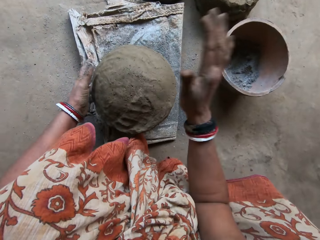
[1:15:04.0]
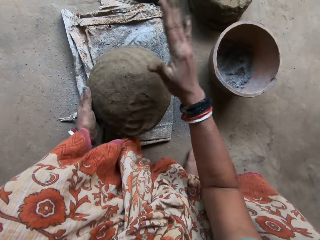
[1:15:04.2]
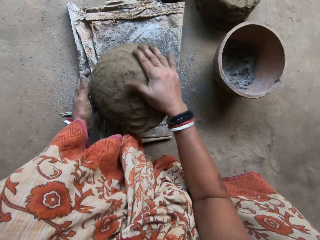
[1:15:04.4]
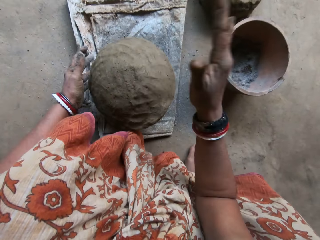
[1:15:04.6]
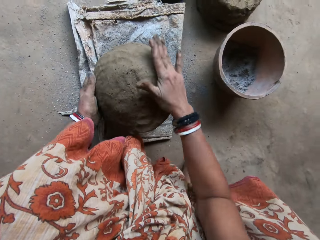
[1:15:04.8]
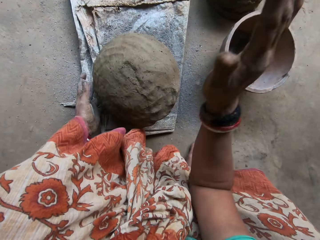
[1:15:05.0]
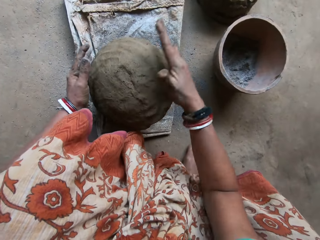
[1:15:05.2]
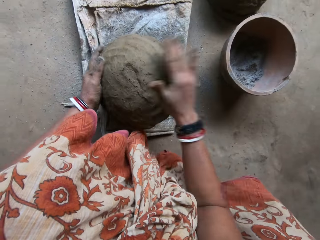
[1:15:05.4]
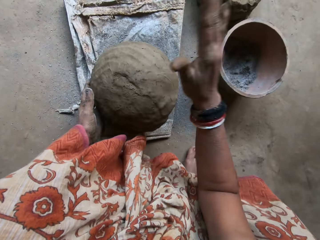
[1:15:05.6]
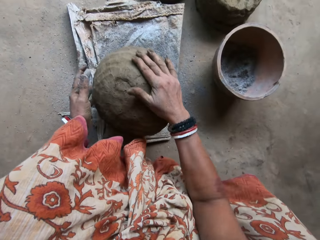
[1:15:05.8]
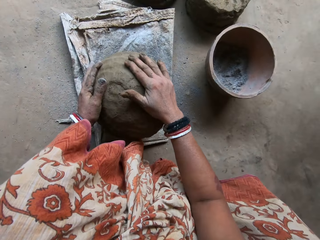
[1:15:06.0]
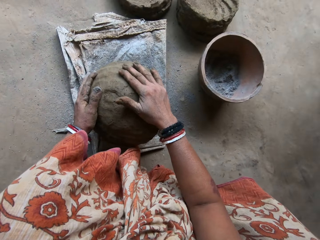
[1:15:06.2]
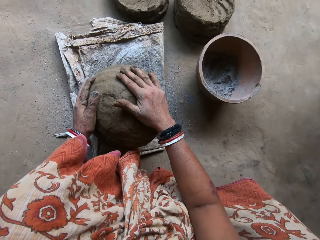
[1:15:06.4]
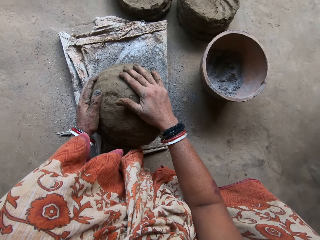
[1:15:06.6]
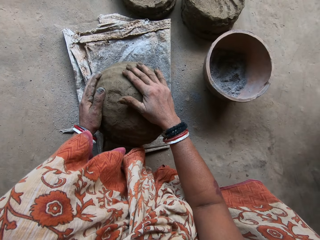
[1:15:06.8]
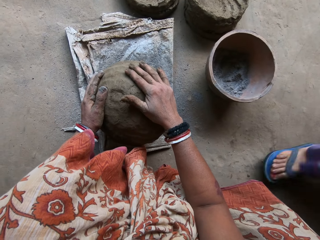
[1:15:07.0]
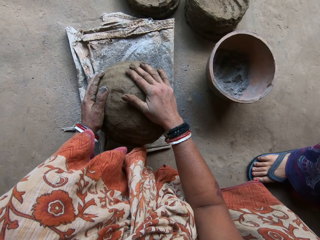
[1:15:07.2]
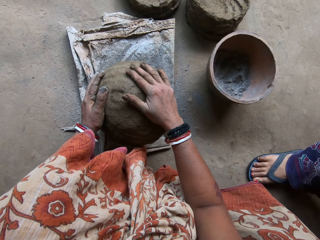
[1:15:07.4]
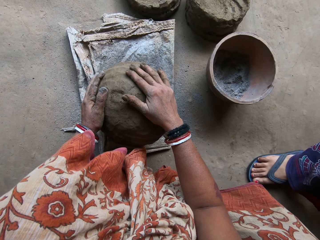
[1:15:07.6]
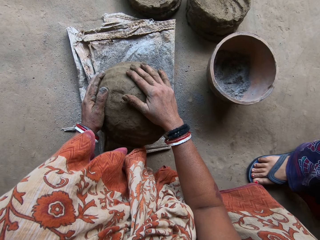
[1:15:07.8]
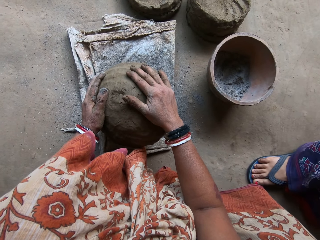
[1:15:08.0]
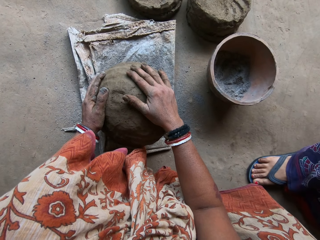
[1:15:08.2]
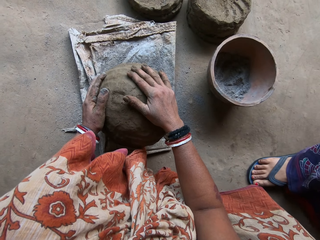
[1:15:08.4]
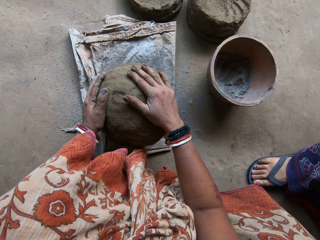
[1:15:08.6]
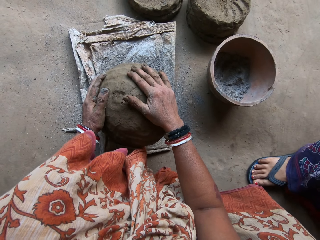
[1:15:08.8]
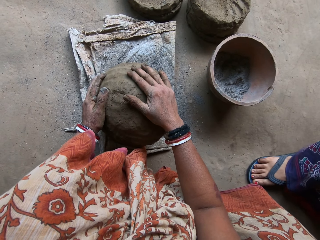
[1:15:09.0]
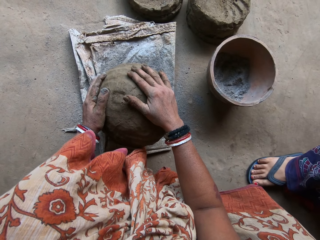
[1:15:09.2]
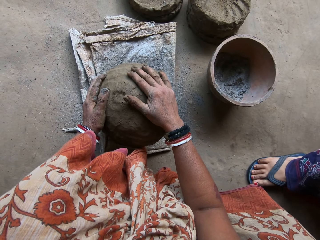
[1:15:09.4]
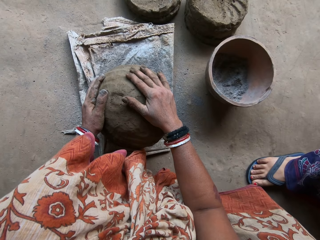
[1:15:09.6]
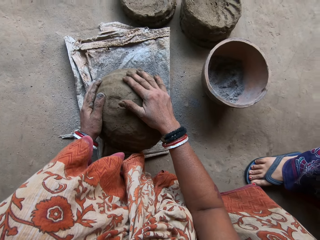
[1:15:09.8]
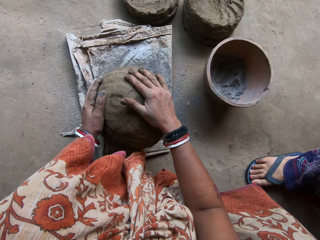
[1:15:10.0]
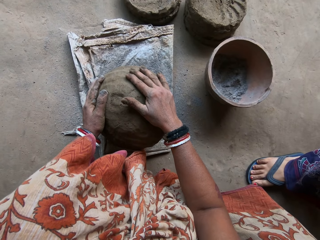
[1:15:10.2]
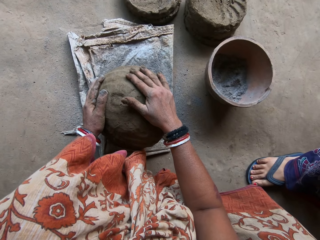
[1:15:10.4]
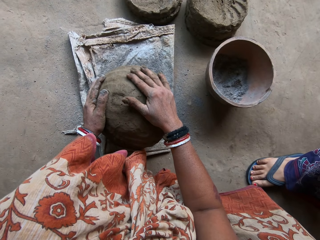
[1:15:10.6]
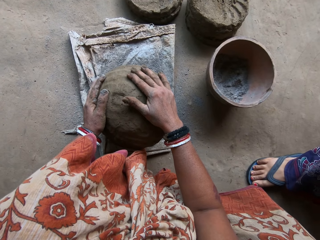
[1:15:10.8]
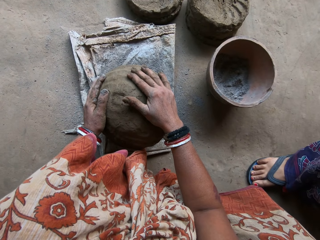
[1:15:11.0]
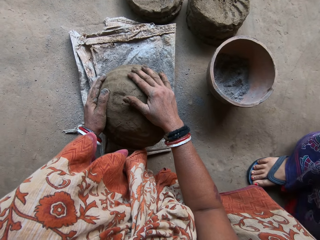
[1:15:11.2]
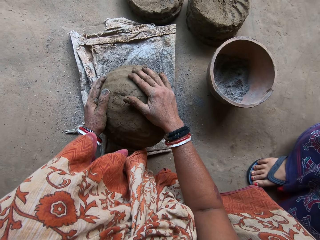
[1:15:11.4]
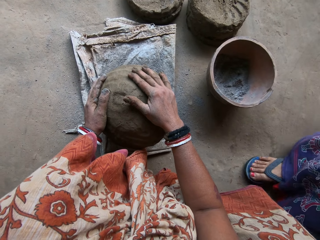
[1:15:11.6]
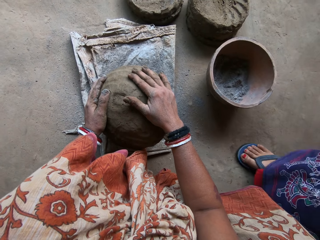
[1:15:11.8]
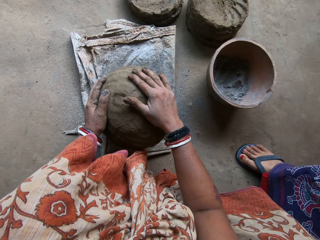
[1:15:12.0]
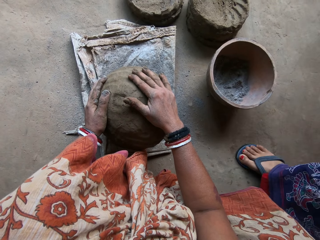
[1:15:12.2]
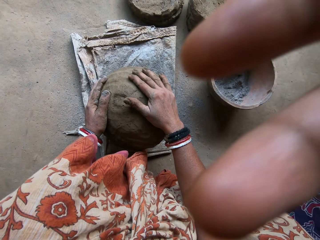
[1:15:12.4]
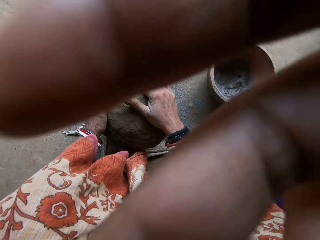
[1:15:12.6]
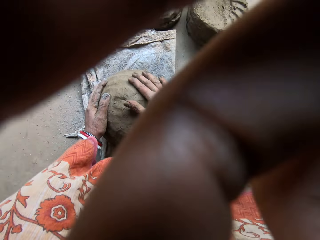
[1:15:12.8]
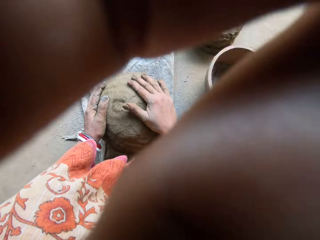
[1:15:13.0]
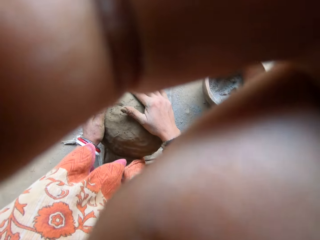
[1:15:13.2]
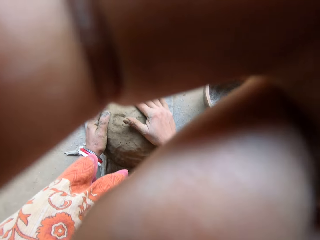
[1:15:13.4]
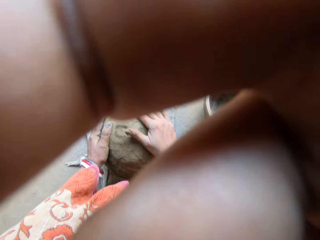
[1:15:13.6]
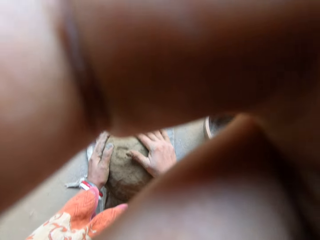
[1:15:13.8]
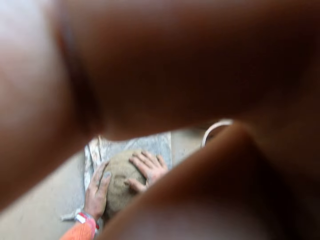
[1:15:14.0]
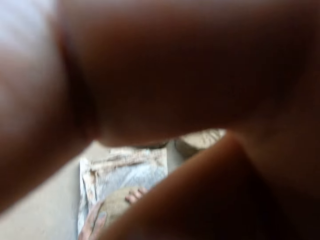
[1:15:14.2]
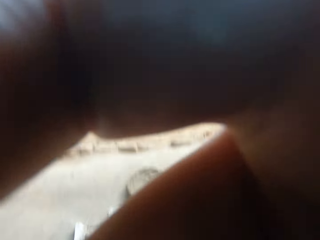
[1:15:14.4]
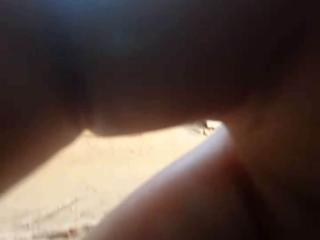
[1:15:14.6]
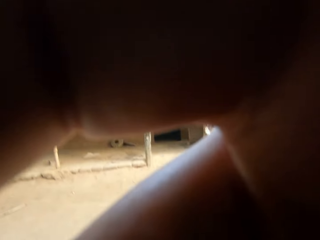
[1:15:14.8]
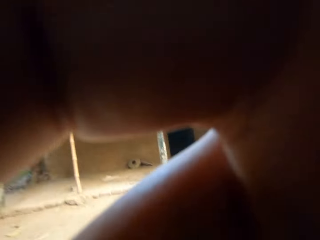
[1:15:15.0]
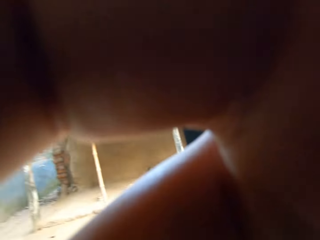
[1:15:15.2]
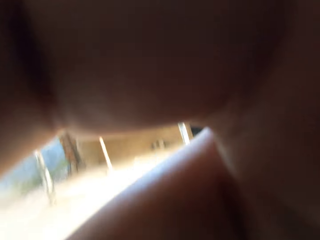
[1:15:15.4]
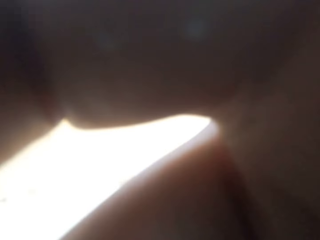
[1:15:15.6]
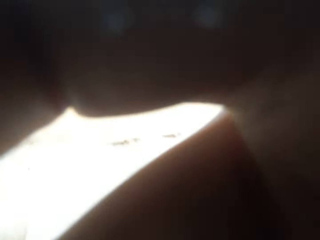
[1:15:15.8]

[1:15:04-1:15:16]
The camera wearer places both hands on the clay on the clay pot. A woman converses with the camera wearer. The woman covers a camera using a hand. The woman removes the camera from the head of the camera wearer with her right hand.

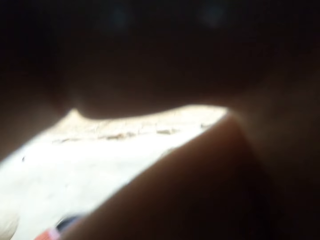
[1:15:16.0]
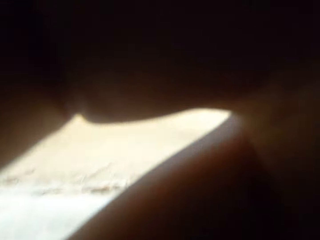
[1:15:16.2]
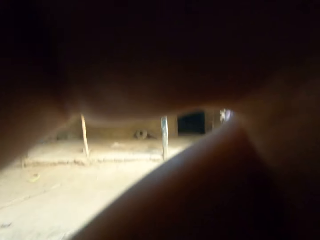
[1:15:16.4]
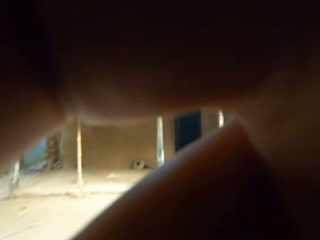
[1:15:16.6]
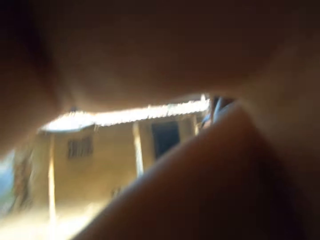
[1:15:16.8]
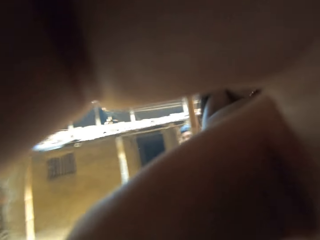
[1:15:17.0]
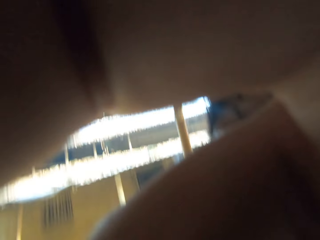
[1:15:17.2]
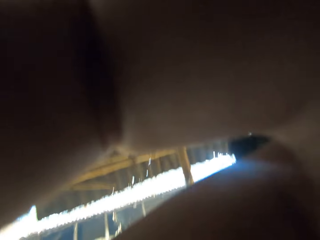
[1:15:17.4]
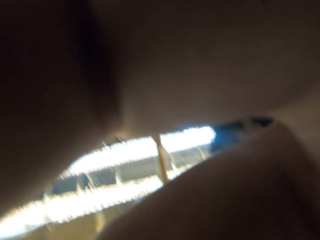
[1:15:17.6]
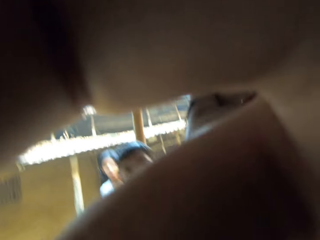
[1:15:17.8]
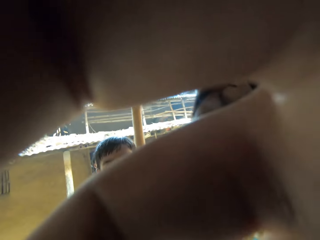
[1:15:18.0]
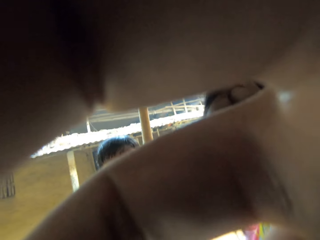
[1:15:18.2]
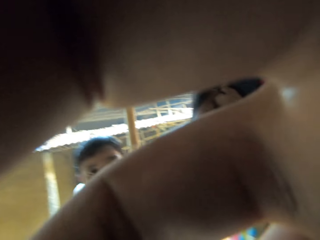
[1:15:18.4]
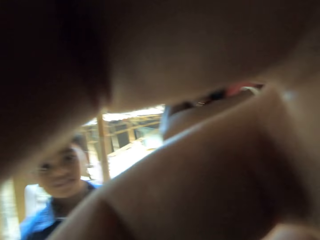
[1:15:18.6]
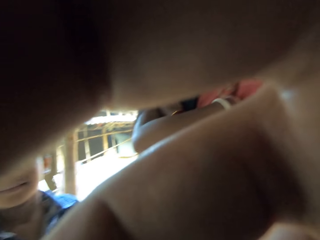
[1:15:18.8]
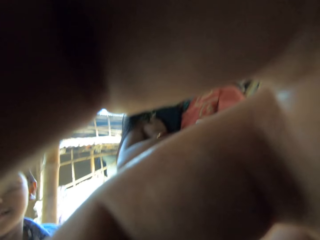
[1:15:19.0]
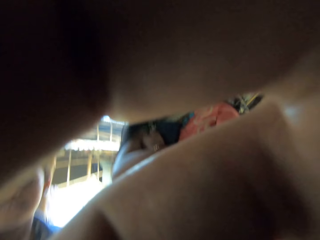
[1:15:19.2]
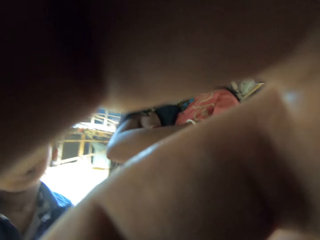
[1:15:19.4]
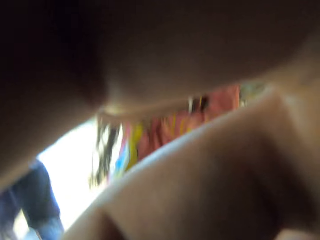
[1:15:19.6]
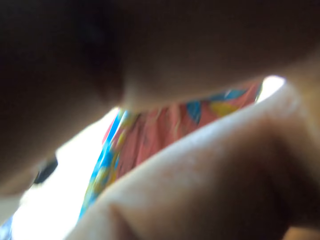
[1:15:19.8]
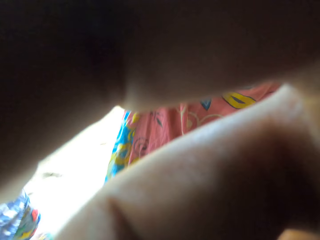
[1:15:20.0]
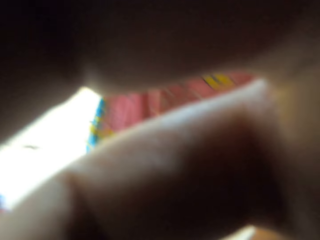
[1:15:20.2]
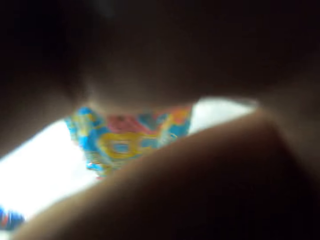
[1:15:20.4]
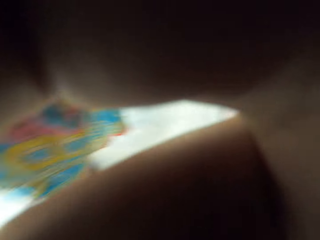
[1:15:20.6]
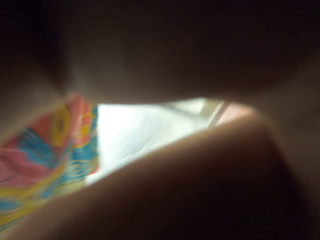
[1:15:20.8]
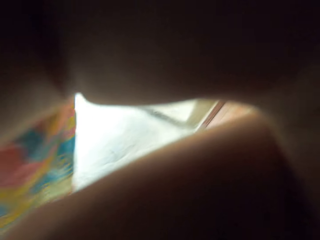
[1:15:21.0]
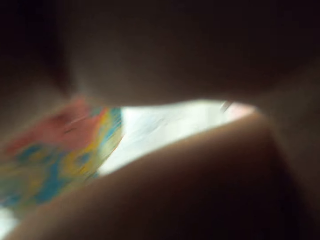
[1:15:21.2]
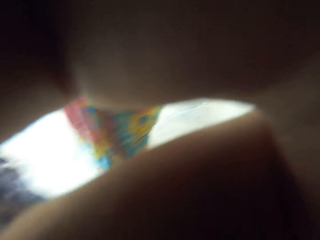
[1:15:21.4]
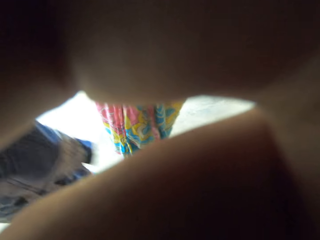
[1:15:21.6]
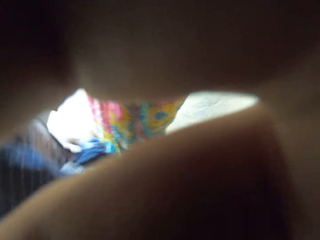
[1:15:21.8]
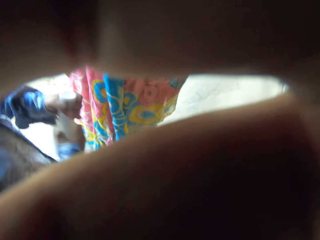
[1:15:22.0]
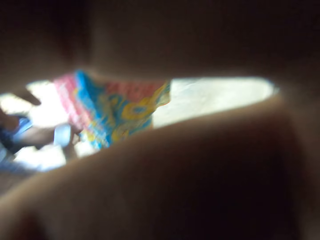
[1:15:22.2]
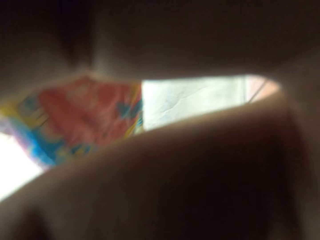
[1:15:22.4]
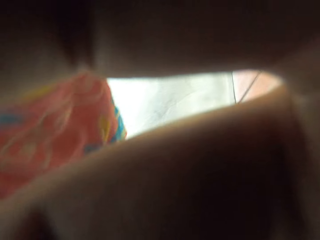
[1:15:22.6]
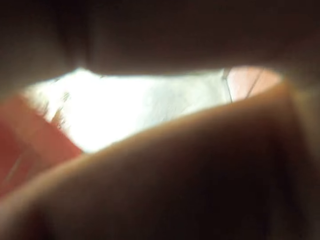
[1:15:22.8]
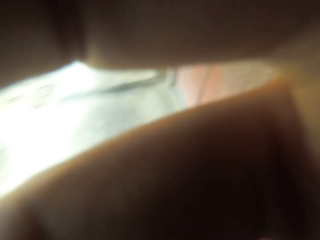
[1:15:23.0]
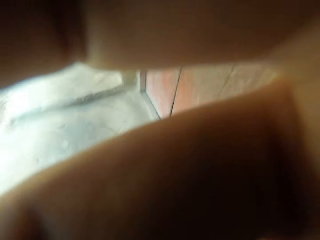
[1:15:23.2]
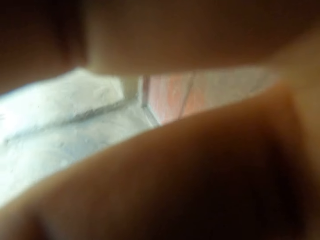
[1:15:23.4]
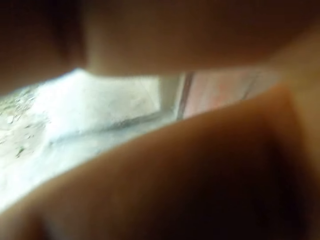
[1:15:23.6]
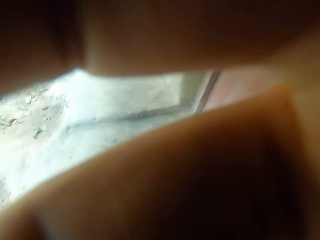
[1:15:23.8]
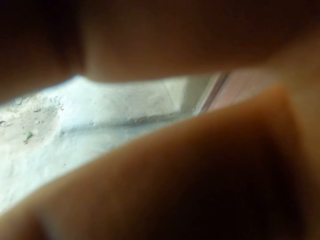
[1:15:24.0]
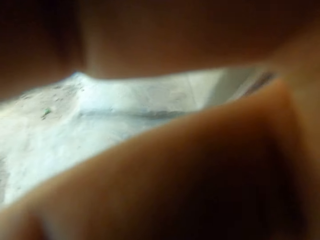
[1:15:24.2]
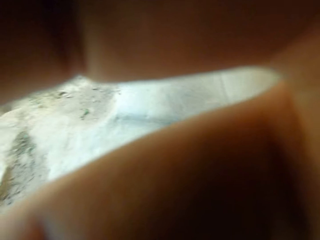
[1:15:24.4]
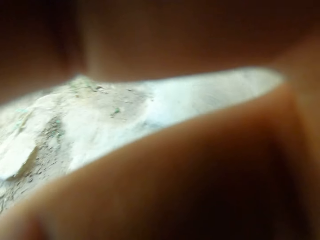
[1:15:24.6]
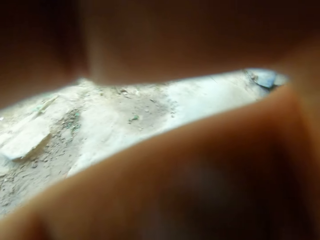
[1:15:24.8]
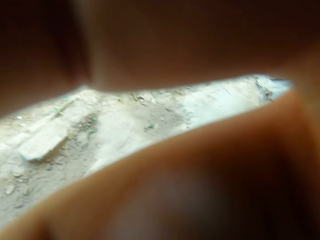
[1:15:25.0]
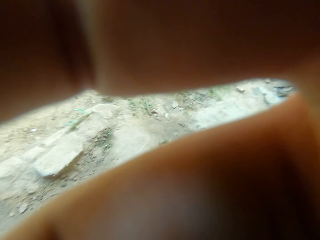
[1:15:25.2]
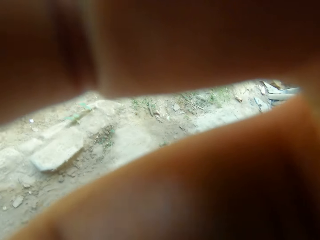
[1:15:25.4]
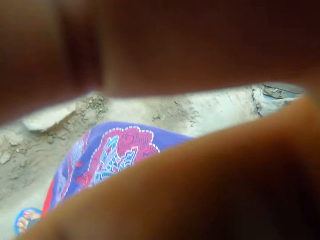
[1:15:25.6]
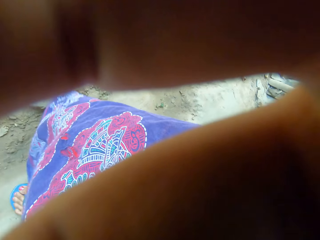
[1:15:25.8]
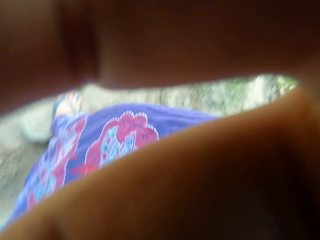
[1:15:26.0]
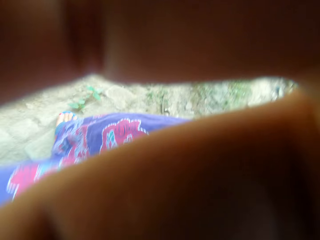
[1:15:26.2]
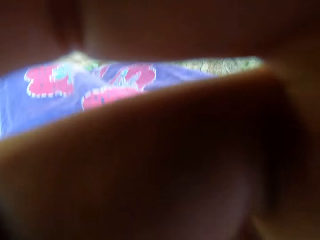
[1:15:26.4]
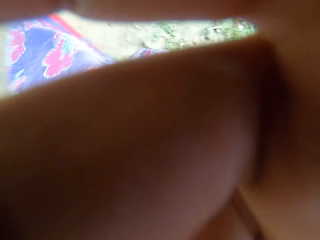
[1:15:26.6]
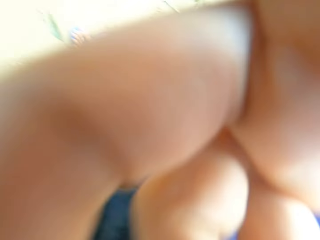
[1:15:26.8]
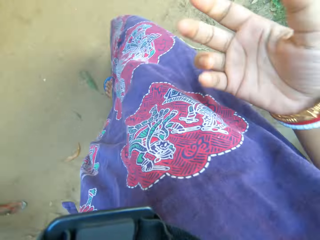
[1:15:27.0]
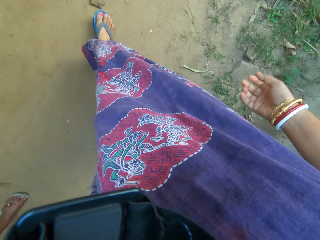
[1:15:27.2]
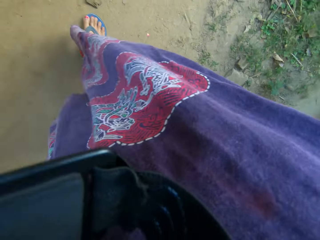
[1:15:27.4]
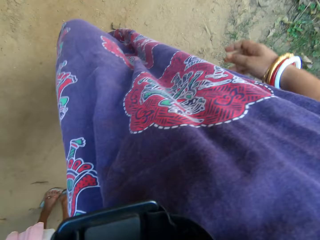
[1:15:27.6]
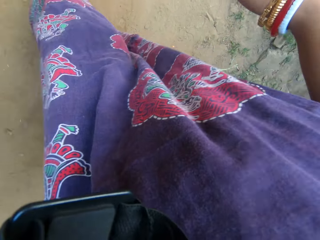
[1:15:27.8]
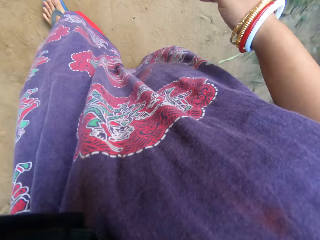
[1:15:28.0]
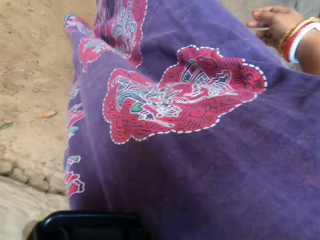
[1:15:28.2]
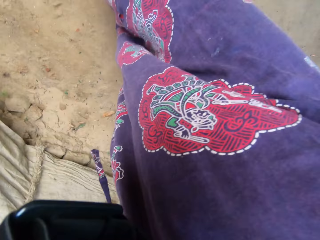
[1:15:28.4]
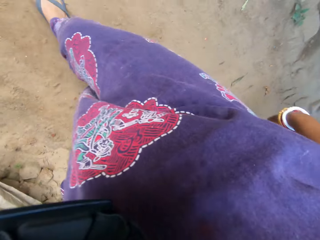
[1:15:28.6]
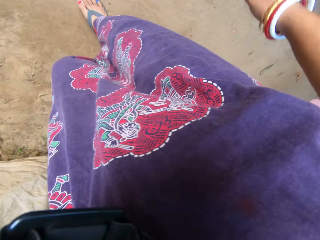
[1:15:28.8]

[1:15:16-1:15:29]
A boy stands near a pole outside a house. Another boy stands close to the woman. Another woman carries a baby in her hands. The first woman walks on the road. The camera wearer walks on the road with a phone in her left hand.
